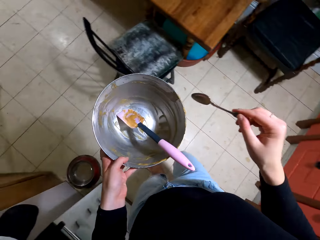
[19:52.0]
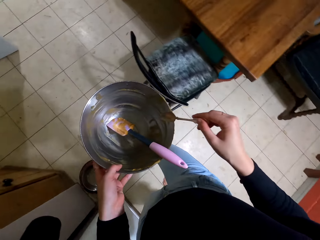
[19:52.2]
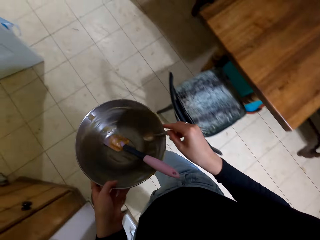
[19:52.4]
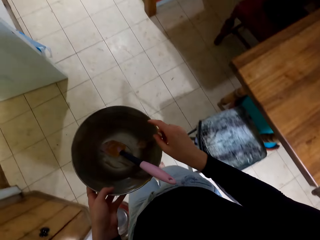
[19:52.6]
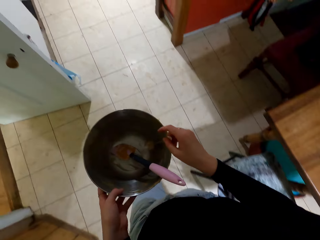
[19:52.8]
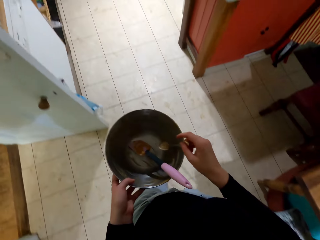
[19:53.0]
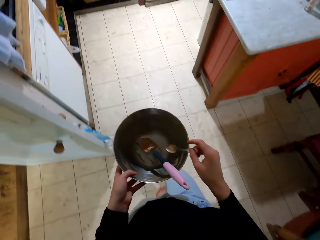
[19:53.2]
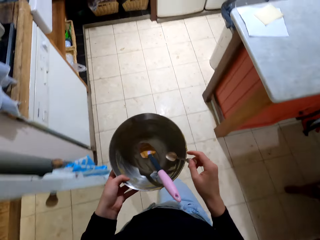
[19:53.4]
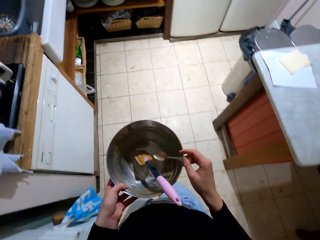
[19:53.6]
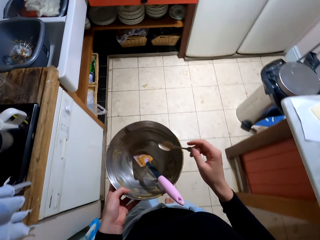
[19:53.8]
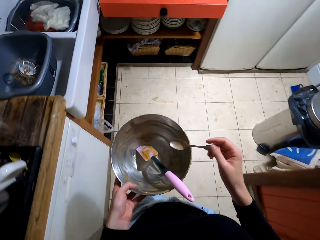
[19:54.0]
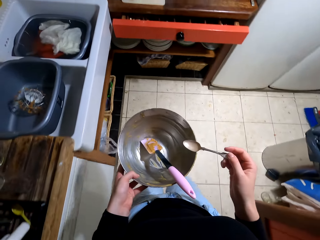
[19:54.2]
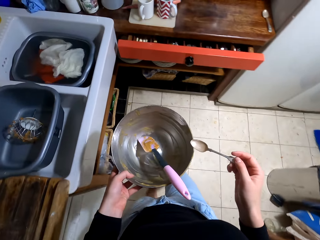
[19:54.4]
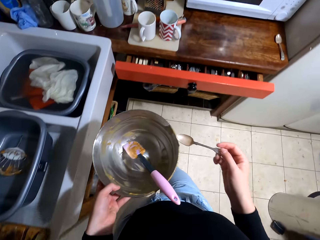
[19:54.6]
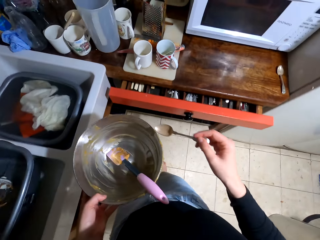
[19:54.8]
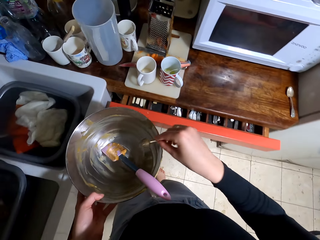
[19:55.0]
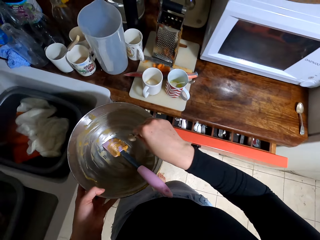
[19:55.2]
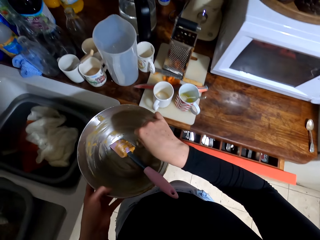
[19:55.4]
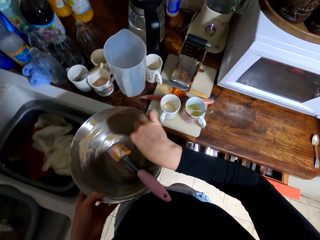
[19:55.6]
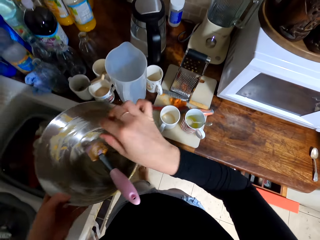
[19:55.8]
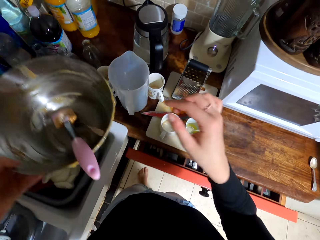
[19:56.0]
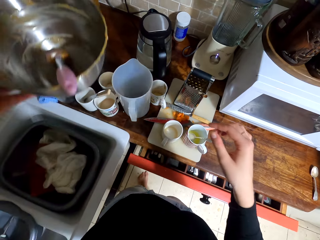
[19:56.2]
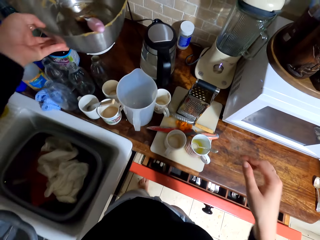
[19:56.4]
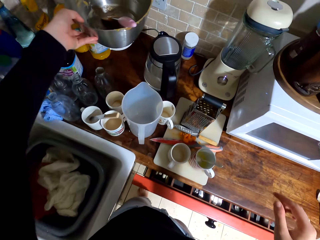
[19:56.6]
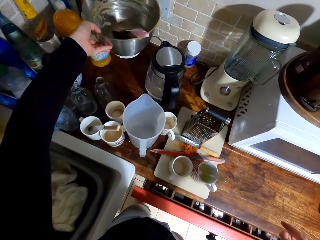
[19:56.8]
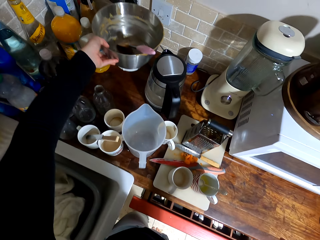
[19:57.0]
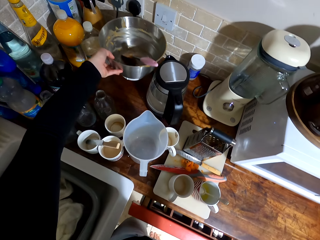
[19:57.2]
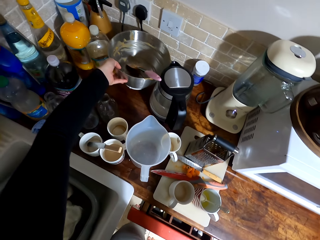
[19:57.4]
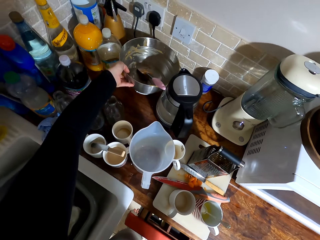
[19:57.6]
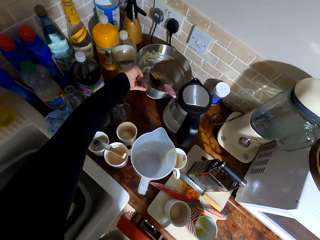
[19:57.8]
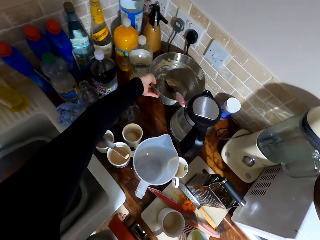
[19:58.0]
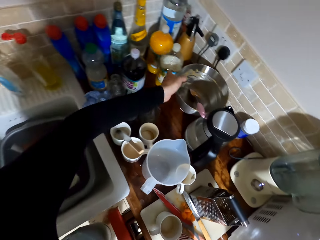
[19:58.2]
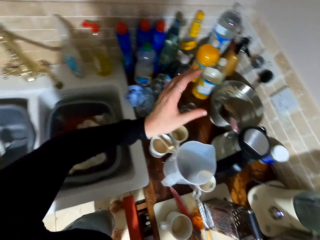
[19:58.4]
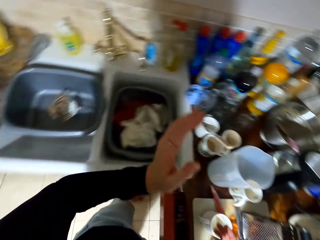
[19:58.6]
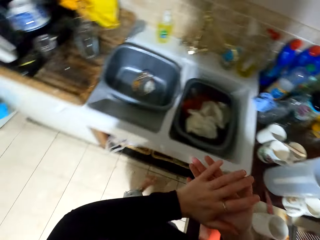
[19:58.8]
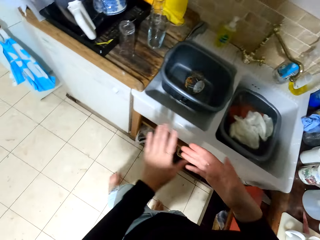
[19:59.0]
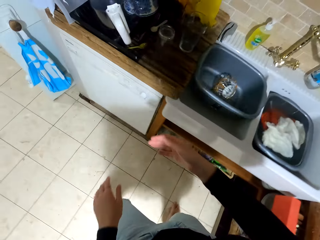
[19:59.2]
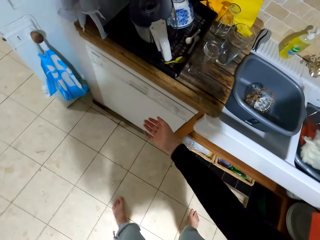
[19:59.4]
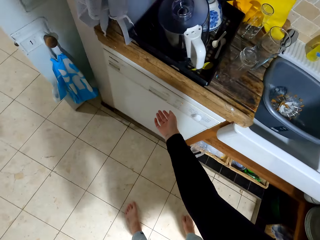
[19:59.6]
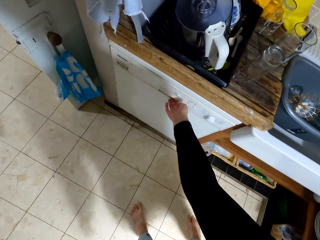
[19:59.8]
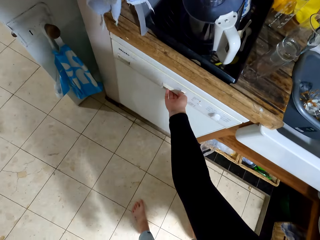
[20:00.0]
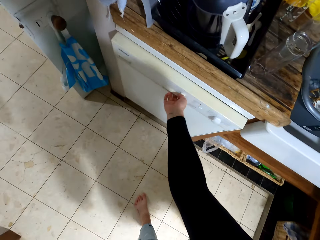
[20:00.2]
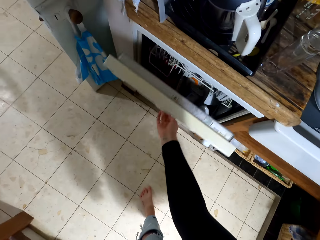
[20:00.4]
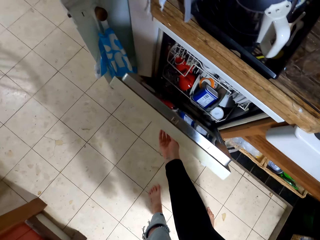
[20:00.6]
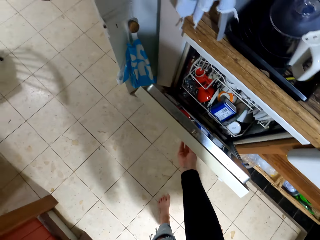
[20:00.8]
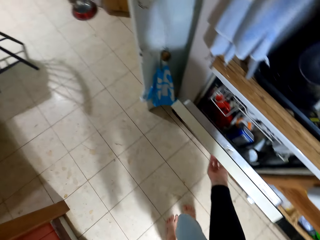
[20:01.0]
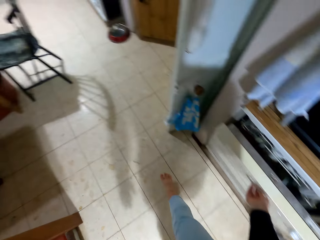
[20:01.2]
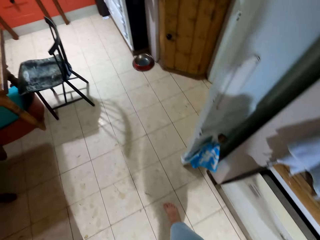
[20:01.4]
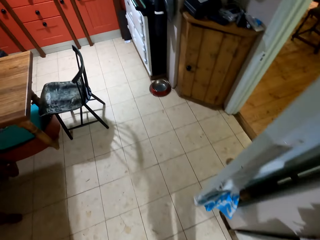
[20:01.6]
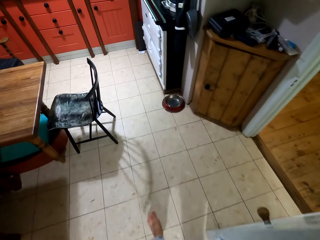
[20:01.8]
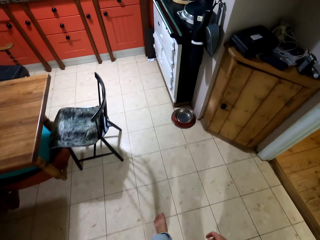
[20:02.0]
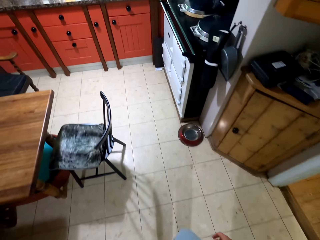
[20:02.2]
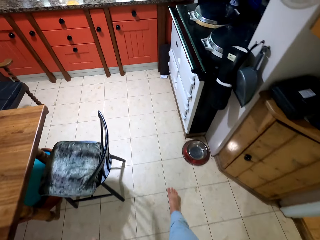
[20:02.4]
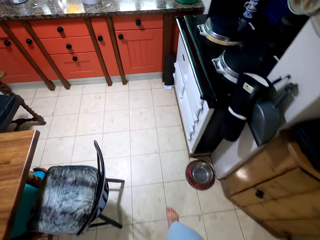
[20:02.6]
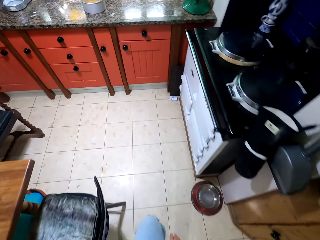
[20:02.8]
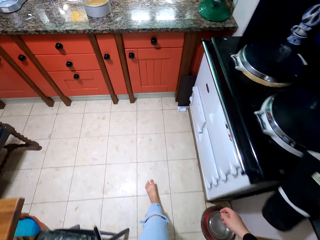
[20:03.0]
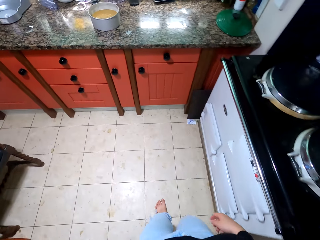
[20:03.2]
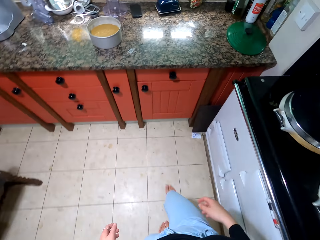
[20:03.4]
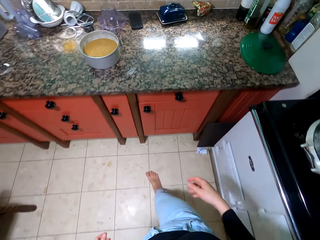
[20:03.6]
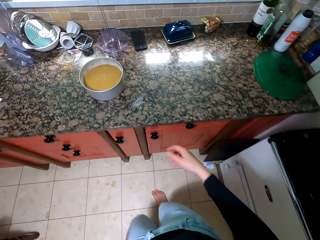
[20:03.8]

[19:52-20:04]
The camera wearer takes the blender container, spoon and the wooden stick to the sink table. He walks away from the countertop. He puts the spoon in the container. He puts the bowl on the table. He rubs his hands. He opens the dish holder or dish washer. He closes the dish holder. He walks towards the countertop.

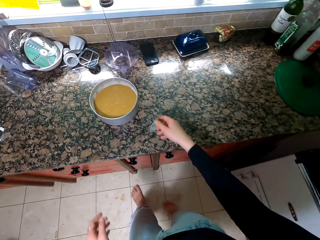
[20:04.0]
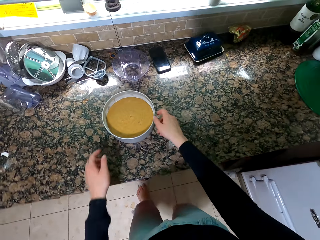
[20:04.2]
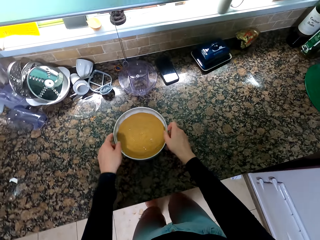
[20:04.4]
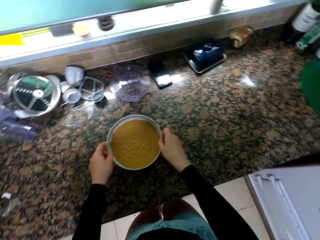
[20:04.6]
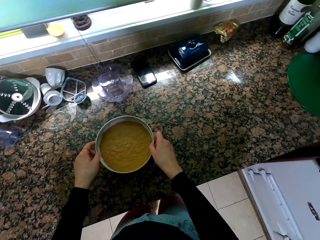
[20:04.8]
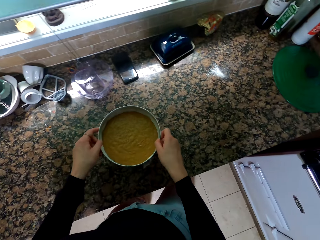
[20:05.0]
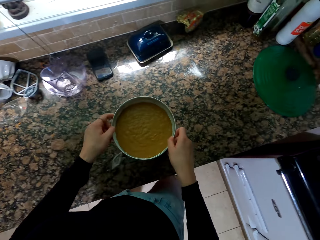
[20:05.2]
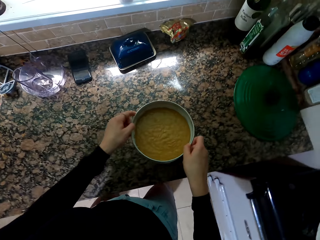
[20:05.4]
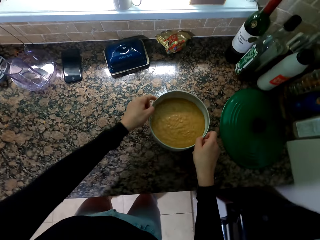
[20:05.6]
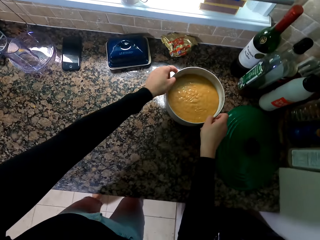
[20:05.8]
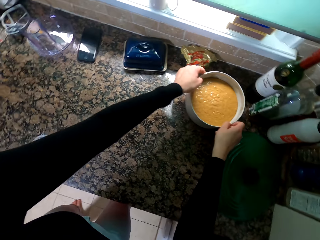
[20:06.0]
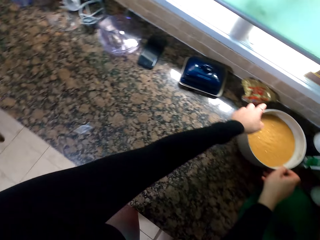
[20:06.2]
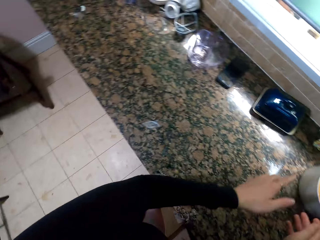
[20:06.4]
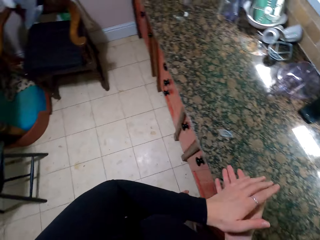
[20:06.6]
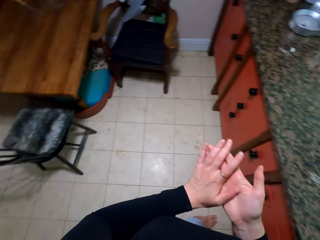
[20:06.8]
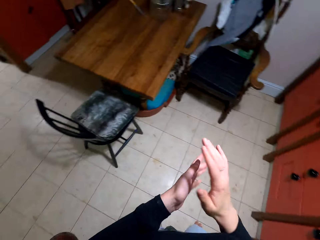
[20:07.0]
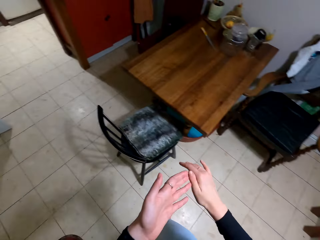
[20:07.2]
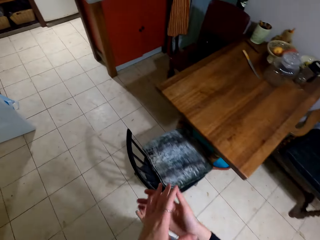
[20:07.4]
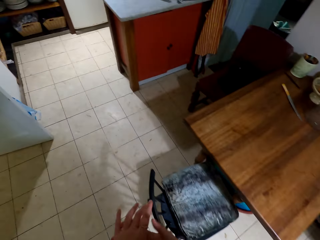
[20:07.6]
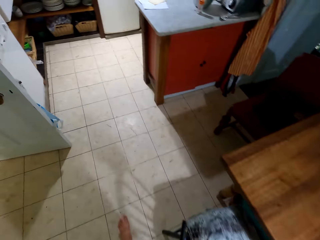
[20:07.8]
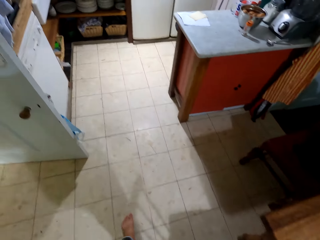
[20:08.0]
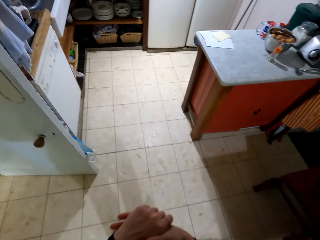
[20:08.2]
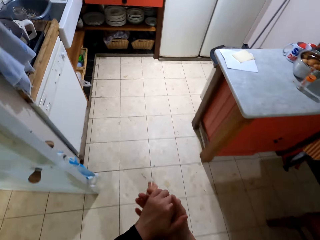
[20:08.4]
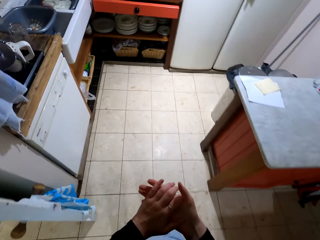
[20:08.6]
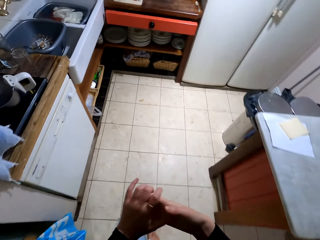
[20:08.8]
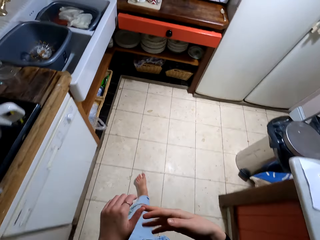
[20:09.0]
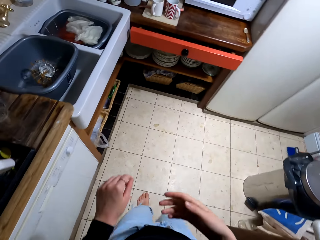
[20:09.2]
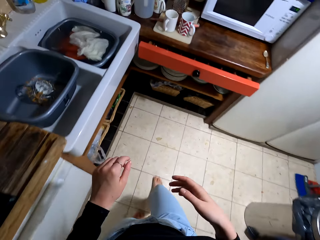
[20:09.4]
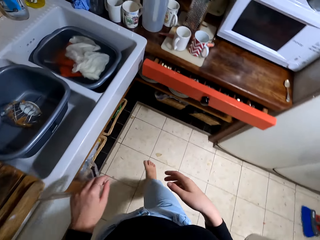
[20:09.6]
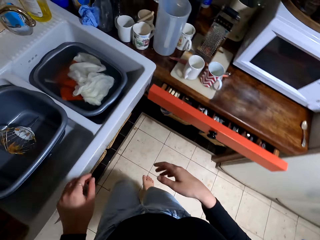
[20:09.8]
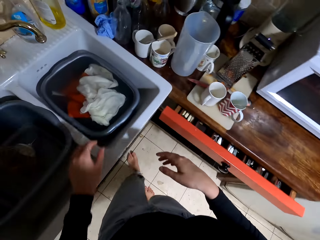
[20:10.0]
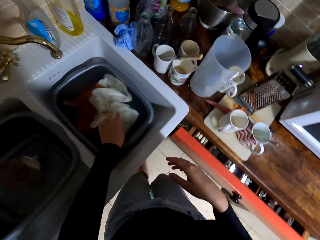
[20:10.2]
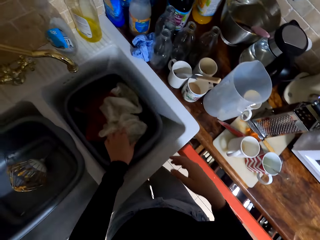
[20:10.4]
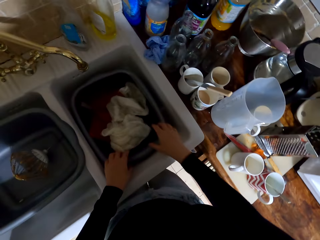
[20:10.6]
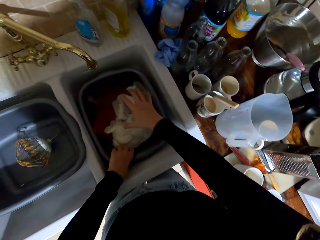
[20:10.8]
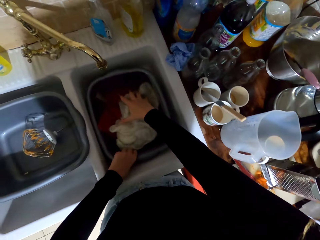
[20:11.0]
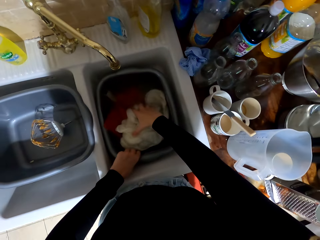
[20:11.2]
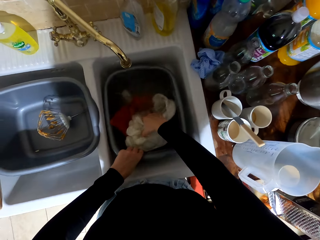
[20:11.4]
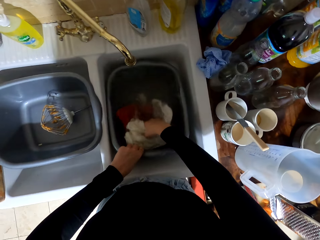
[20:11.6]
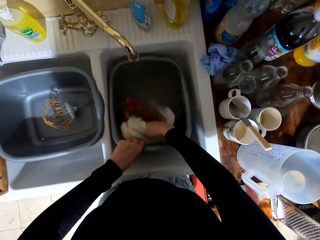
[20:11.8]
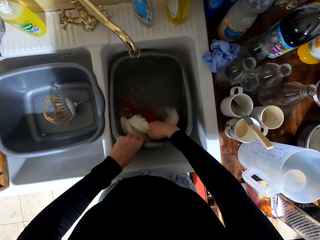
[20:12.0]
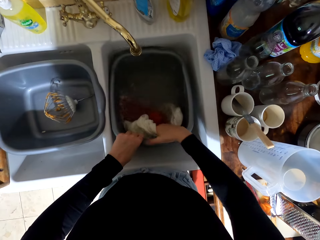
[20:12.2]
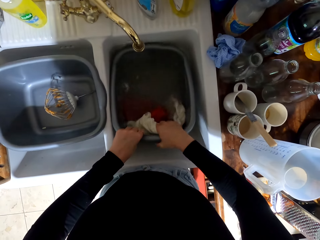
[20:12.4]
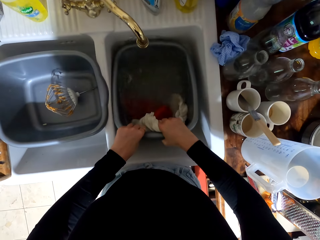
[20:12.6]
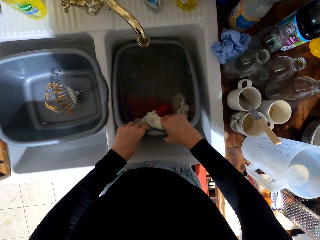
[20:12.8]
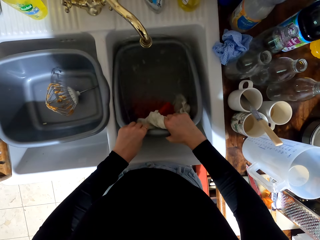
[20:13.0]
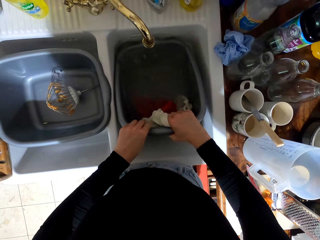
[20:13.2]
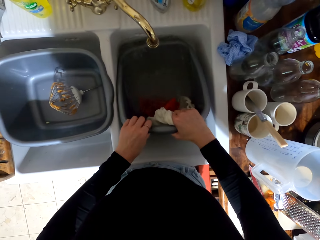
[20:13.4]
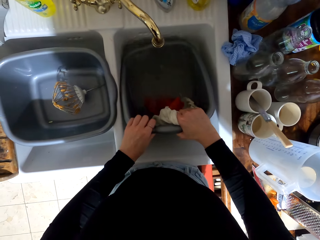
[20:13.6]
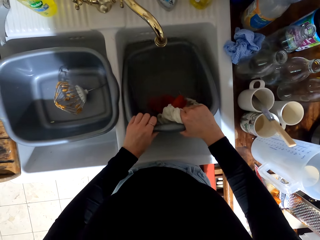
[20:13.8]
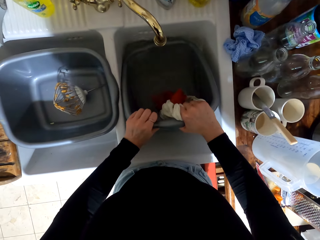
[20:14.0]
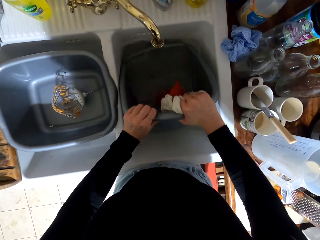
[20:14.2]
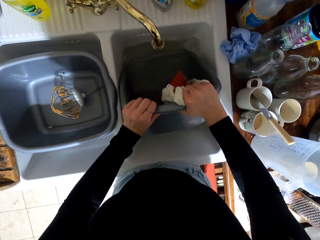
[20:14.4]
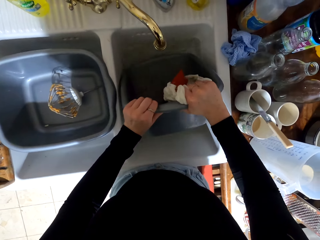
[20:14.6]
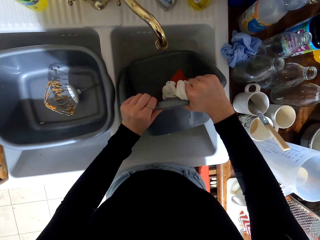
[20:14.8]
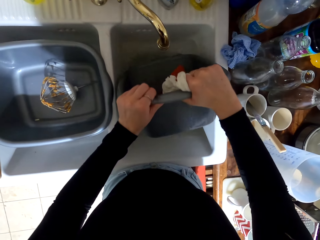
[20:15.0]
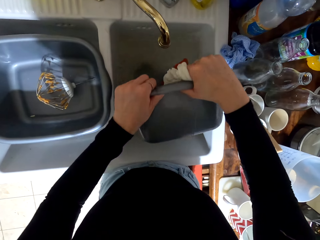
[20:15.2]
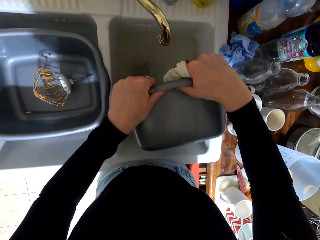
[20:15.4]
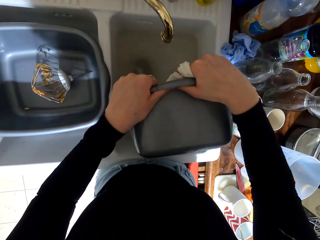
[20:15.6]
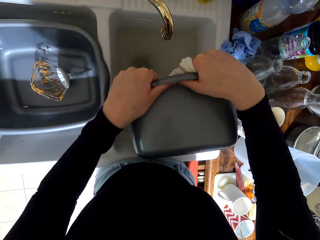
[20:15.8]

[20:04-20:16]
The camera wearer takes the metal container with the mixture and puts it aside. He rubs his hands. He walks away from the countertop. He rinses the rug in the sink. He holds the cloths. He holds the basin. He pours the water.
